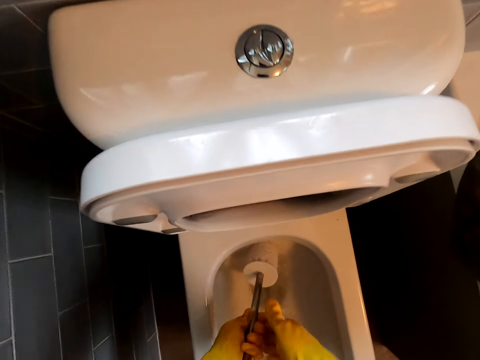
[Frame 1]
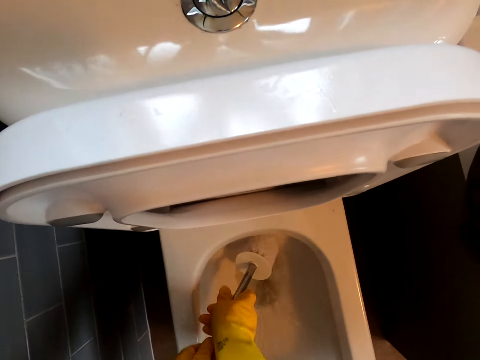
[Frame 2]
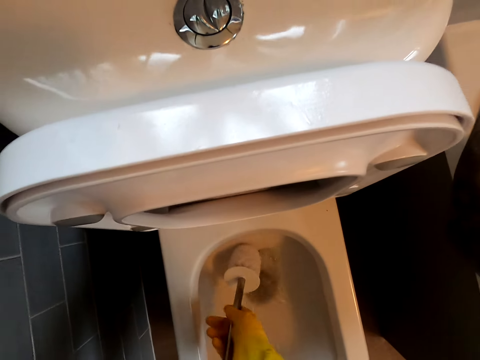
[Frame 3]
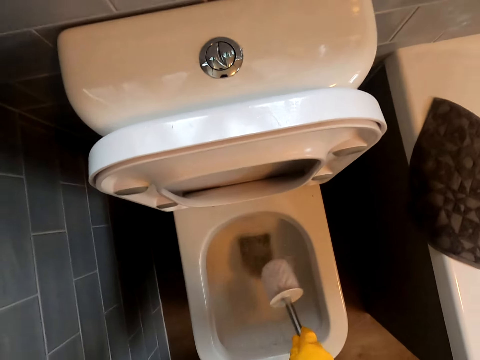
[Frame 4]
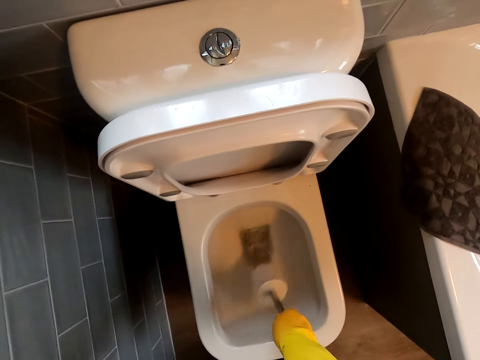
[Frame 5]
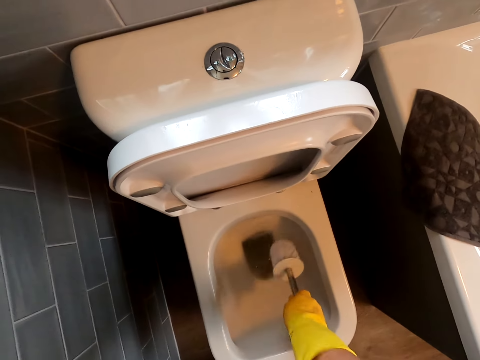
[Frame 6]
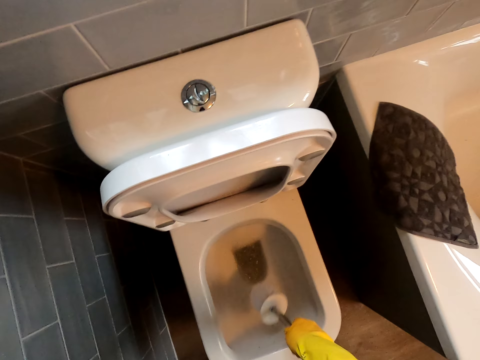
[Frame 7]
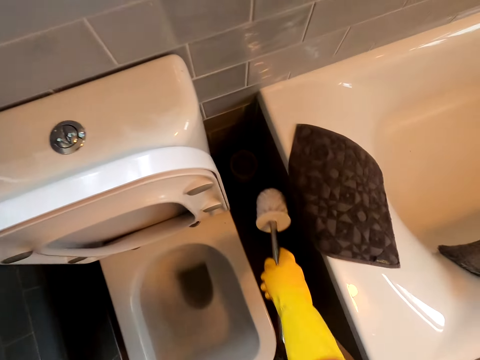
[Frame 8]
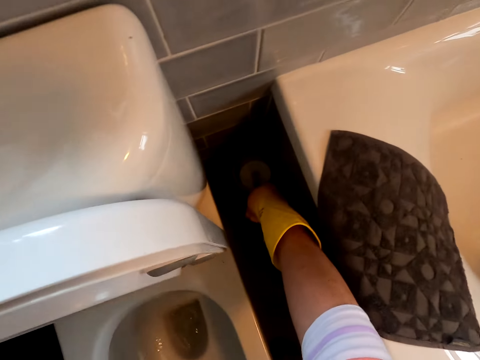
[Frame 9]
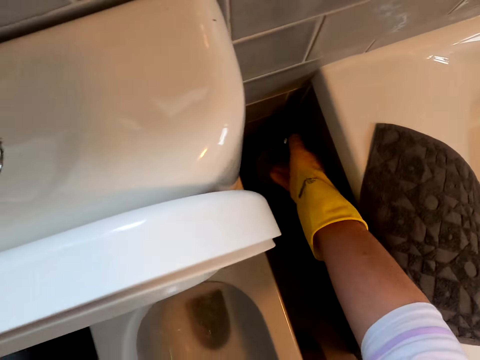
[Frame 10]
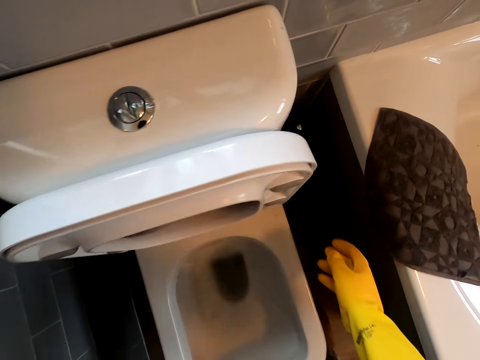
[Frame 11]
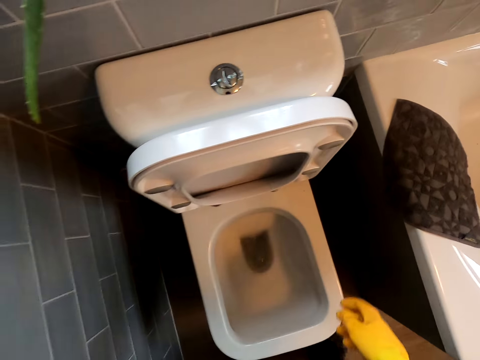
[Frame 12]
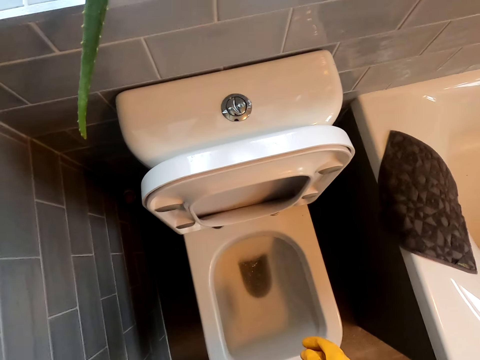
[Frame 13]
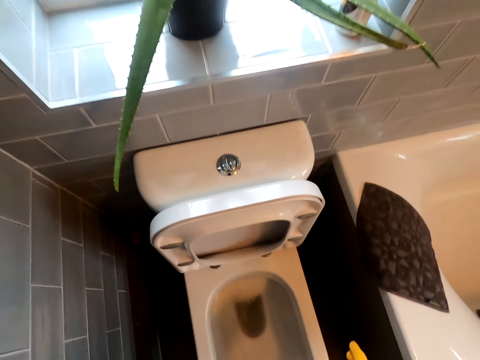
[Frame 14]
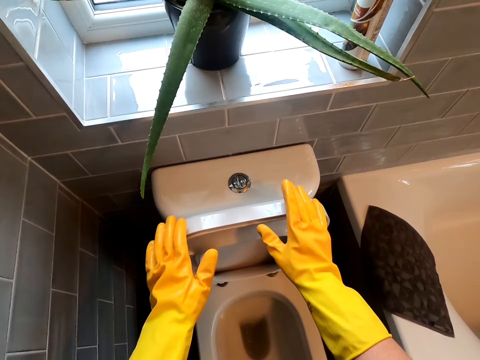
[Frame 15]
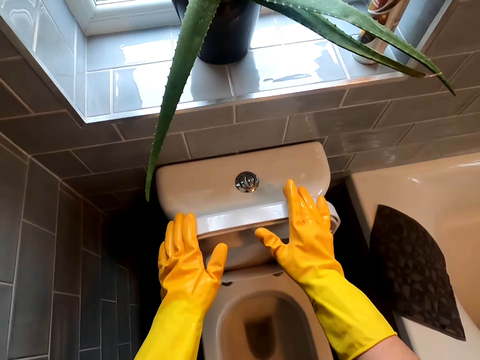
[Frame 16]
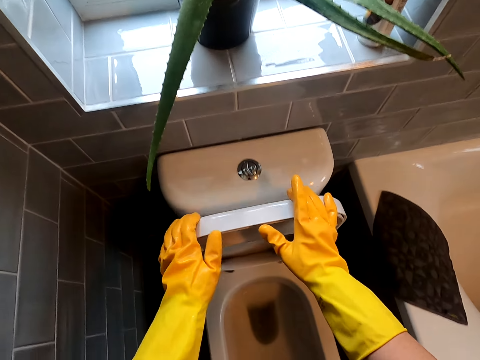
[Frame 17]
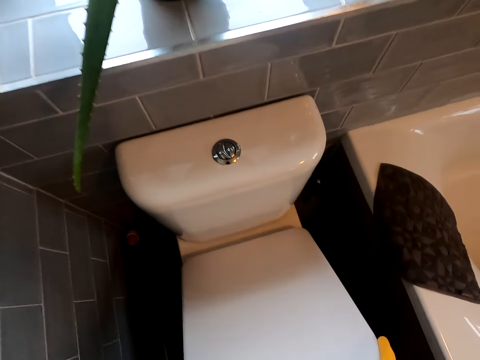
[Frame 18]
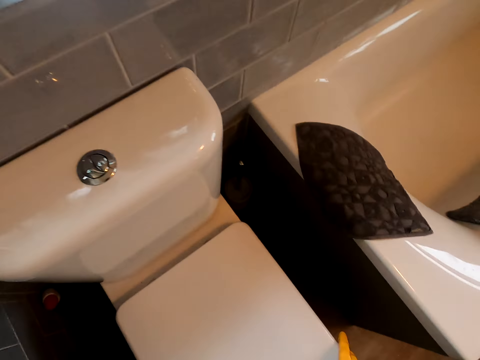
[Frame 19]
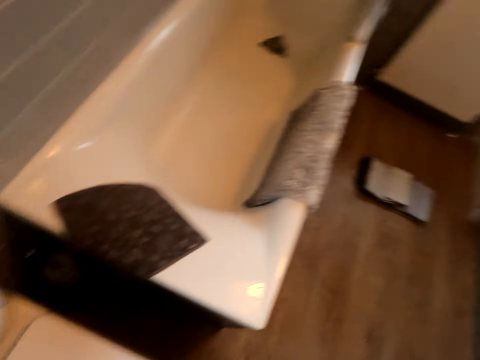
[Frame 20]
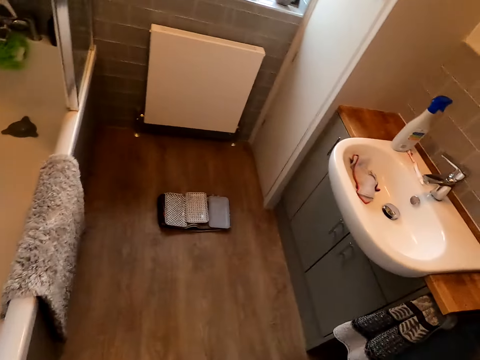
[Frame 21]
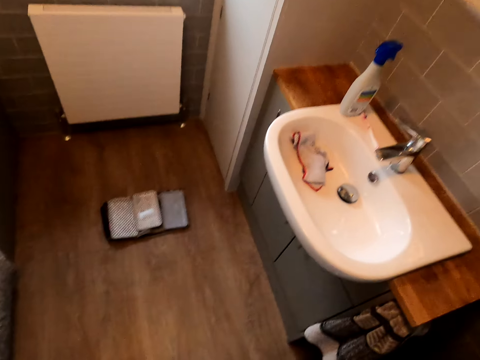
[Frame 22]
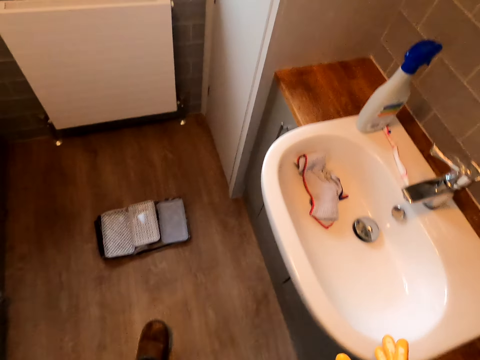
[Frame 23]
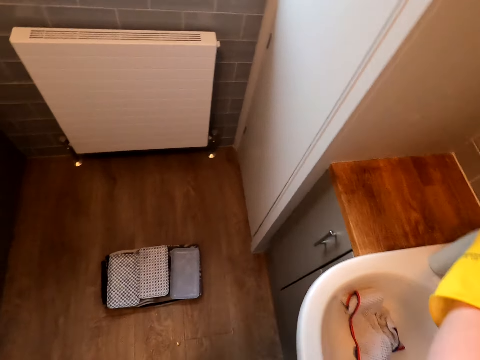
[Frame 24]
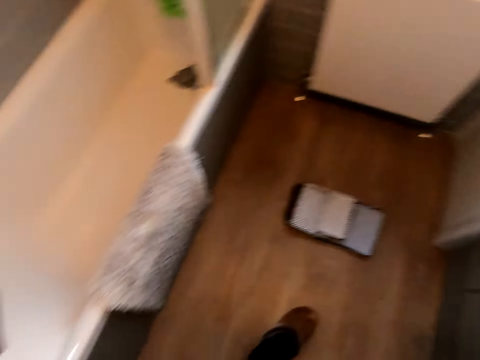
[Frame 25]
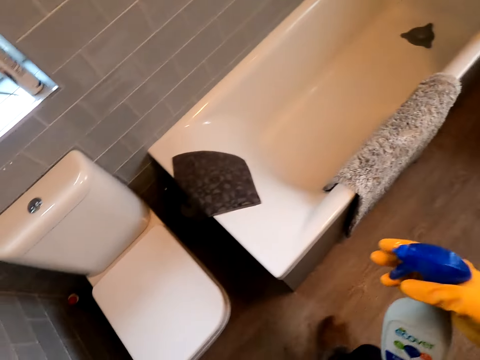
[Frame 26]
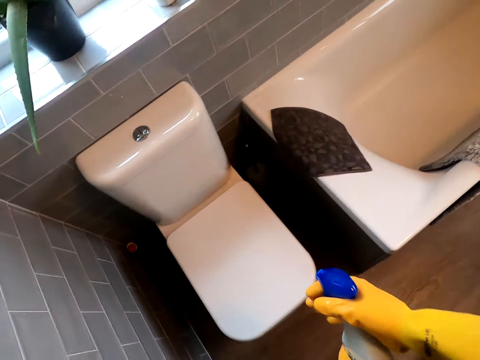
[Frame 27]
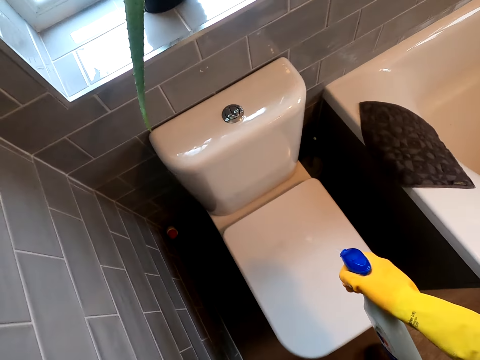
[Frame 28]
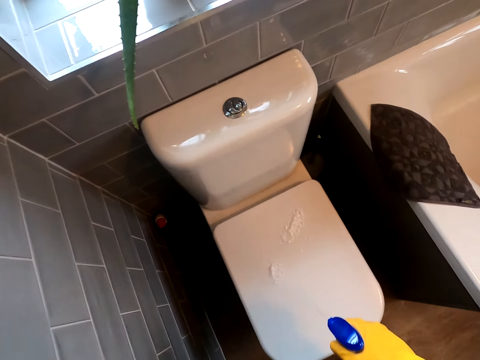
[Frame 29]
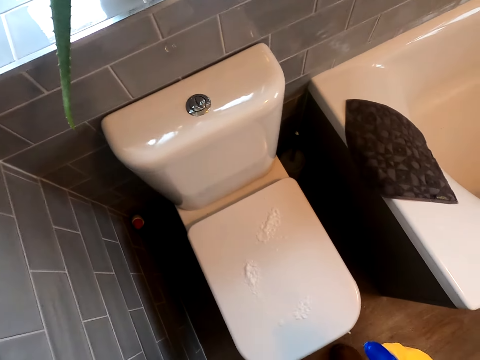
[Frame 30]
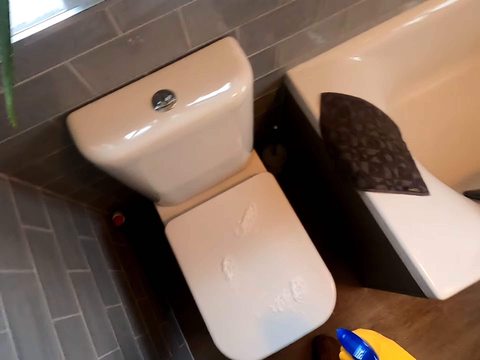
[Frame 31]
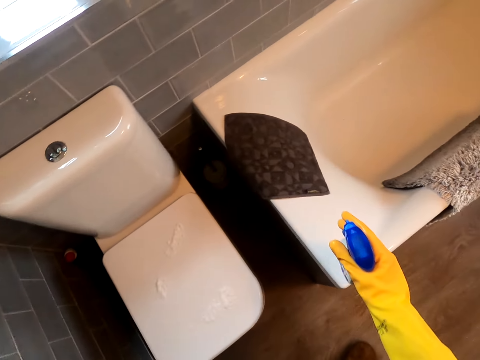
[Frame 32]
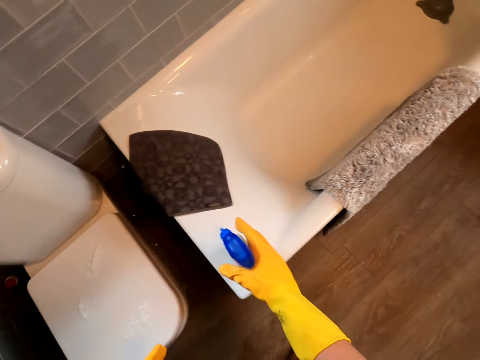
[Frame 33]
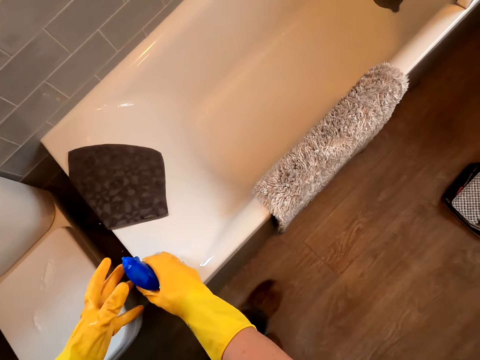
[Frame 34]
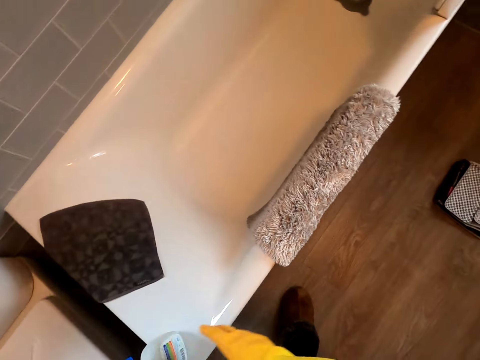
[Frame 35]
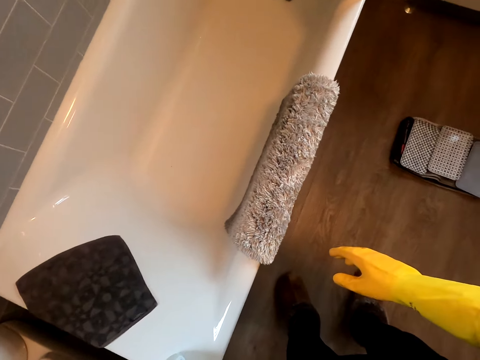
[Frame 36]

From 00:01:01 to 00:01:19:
The camera wearer wrings the toilet brush, rotates the brush, and shakes the toilet brush. They put back the toilet brush. They touch the toilet and cover the toilet bowl. They turn around and walk. They pick up a bottle of disinfectant. They walk and turn around. They spray the disinfectant on the toilet cover. They put the bottle of disinfectant on the bathtub.

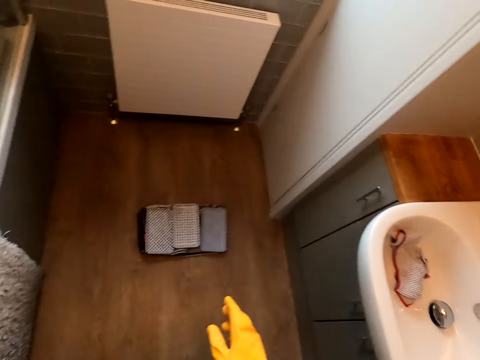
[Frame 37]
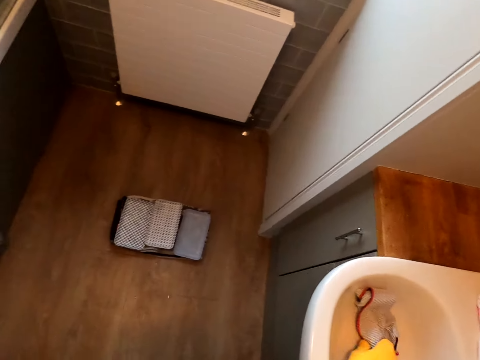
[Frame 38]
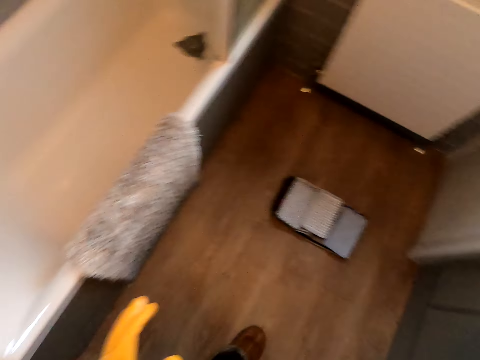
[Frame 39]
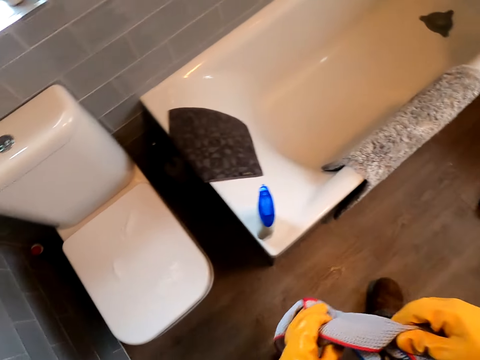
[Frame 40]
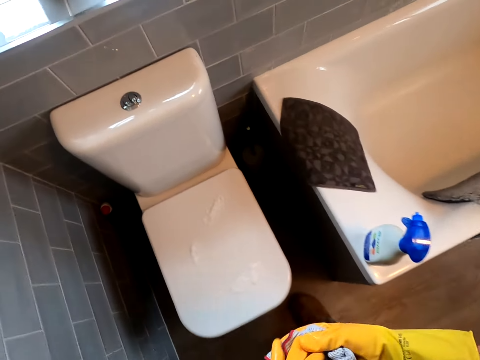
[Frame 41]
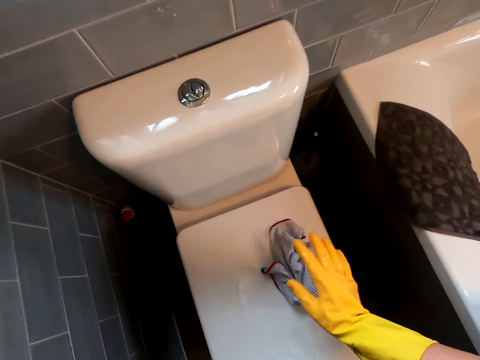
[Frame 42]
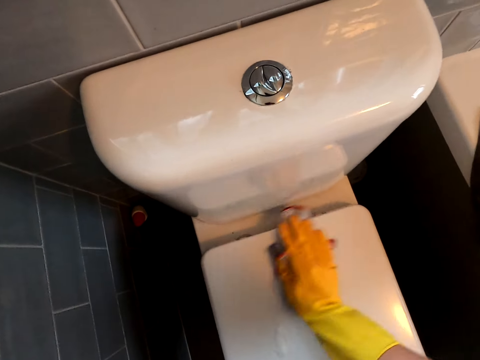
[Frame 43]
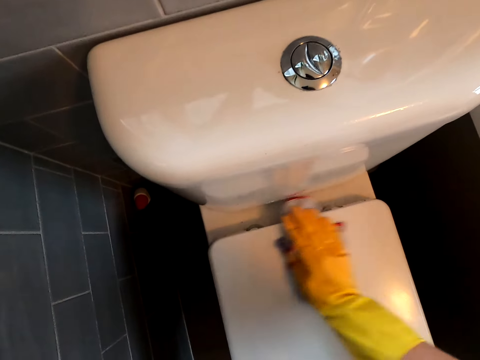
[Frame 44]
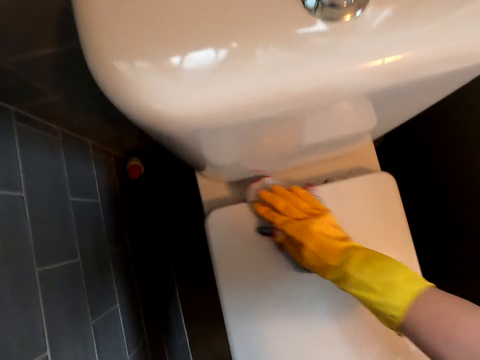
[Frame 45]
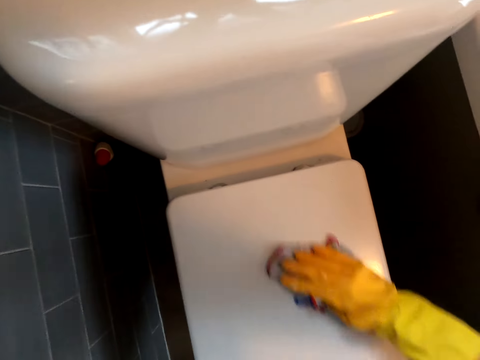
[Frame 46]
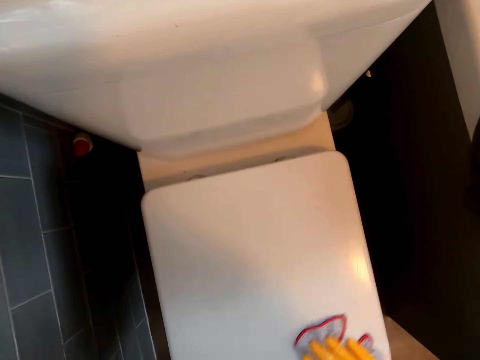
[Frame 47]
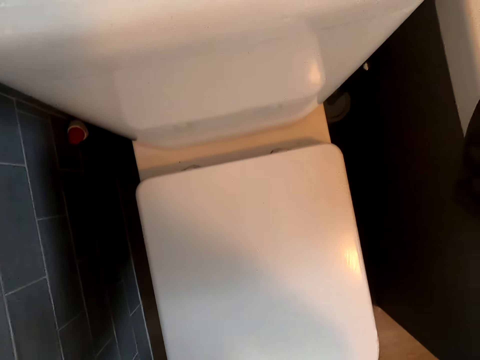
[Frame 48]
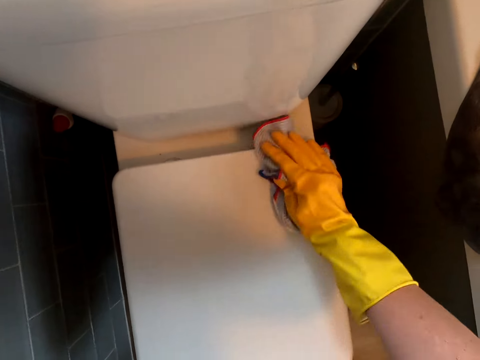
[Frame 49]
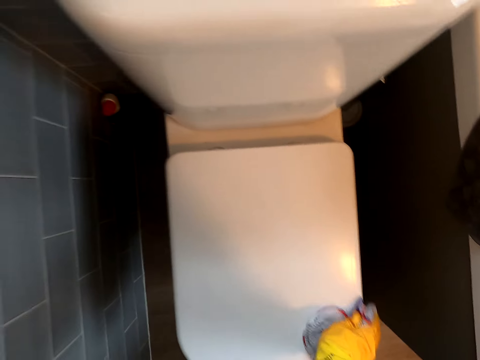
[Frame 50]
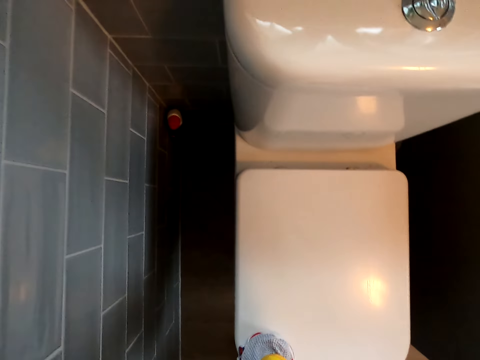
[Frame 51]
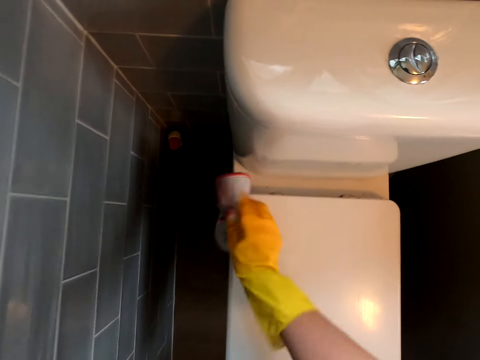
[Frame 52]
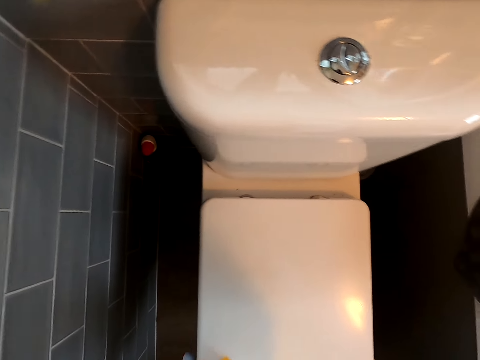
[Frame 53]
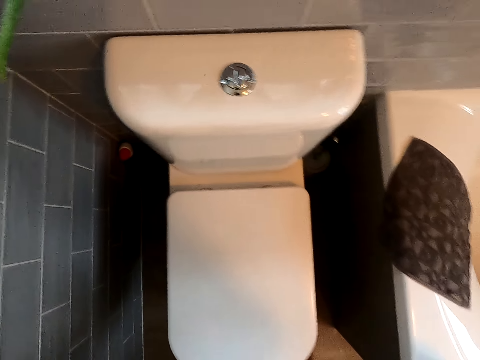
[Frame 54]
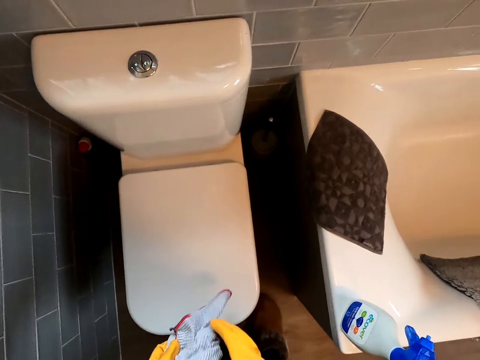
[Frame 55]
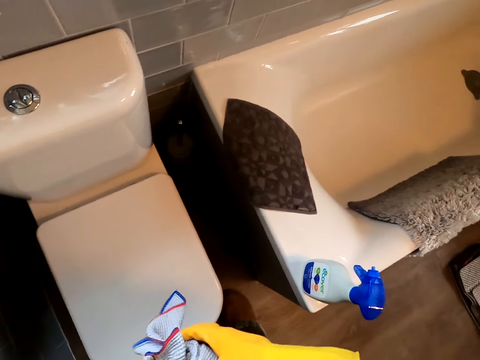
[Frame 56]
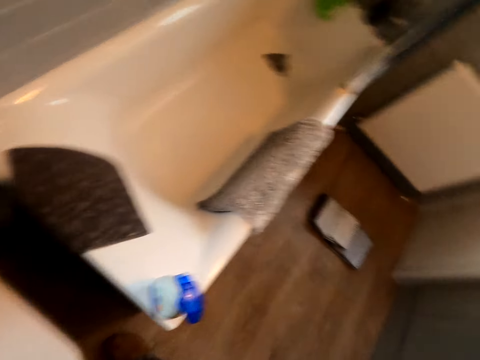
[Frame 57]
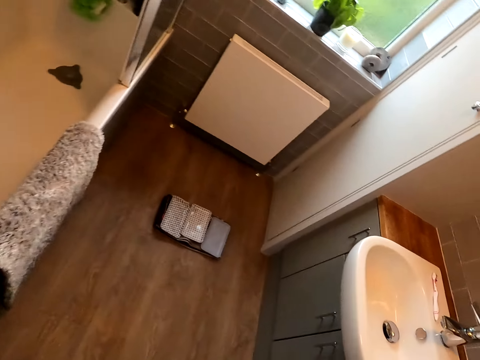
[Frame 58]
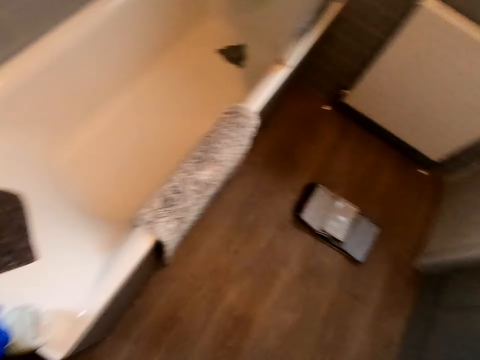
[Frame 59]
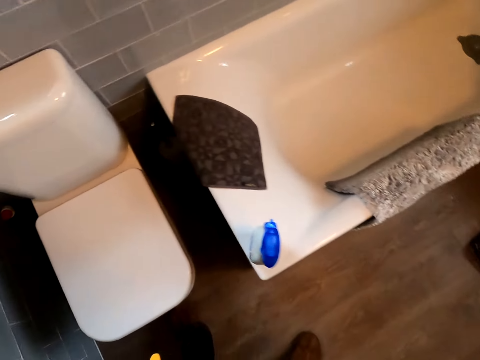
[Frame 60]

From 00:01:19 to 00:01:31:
The camera wearer picks up a piece of cloth and walks. They wipe the toilet cover. They walk.
